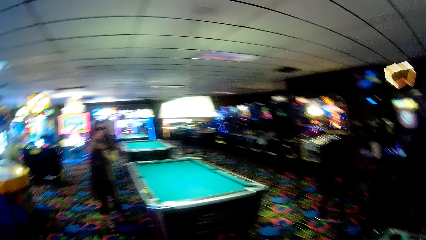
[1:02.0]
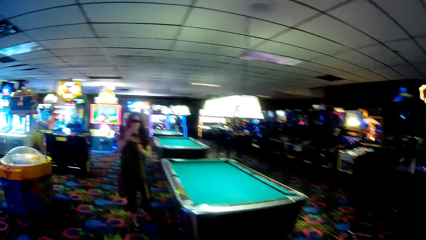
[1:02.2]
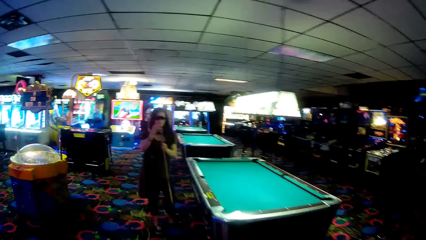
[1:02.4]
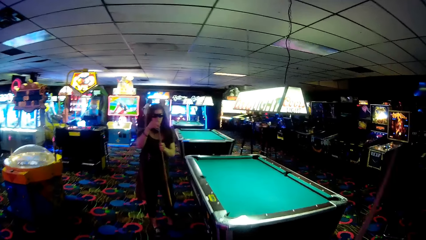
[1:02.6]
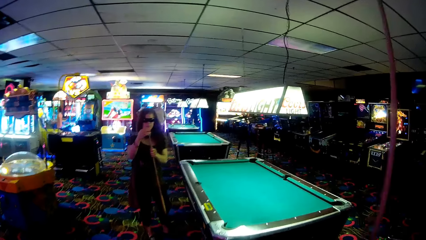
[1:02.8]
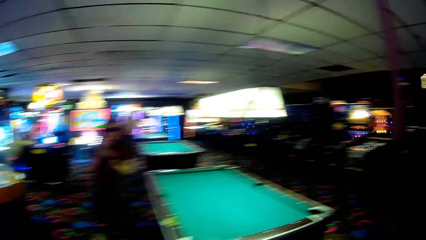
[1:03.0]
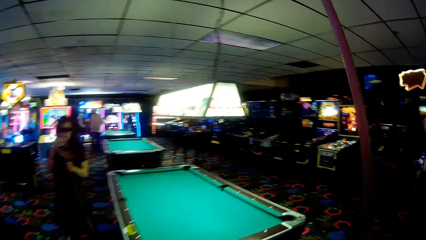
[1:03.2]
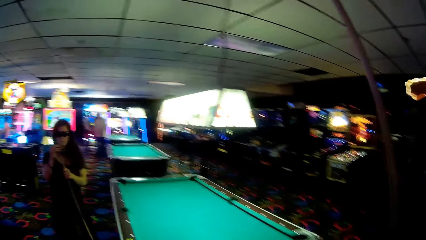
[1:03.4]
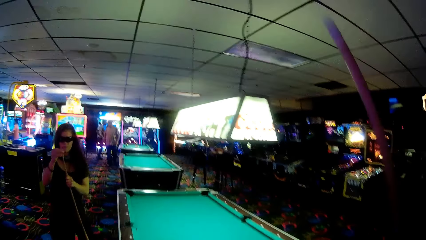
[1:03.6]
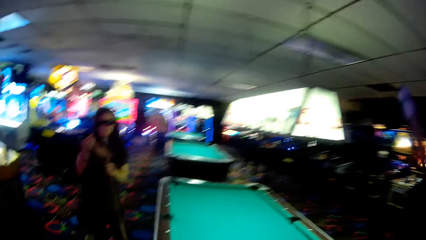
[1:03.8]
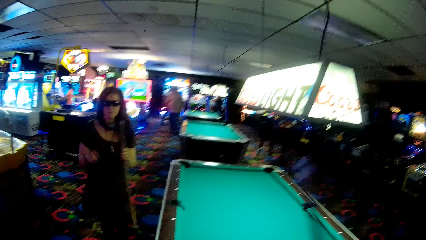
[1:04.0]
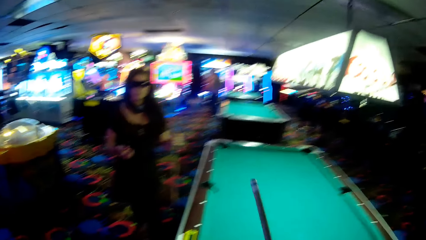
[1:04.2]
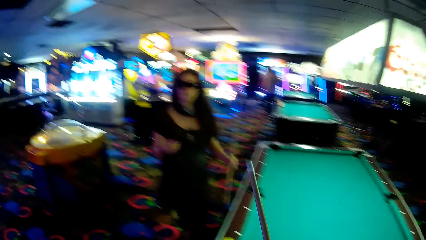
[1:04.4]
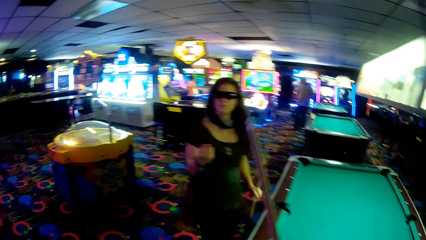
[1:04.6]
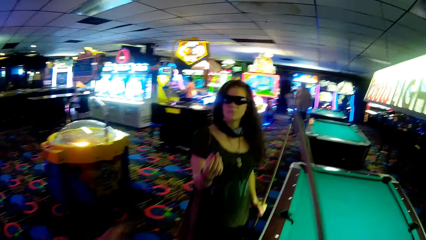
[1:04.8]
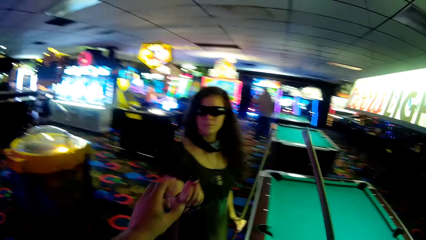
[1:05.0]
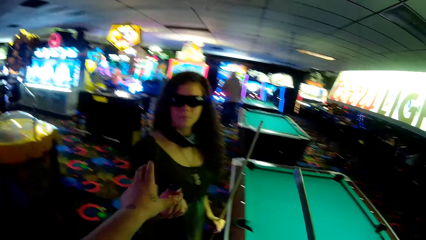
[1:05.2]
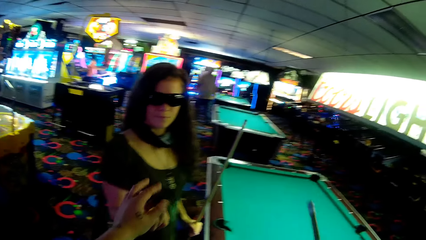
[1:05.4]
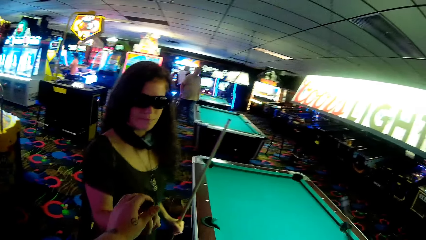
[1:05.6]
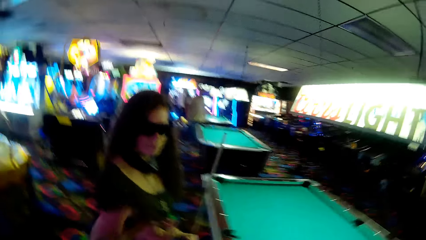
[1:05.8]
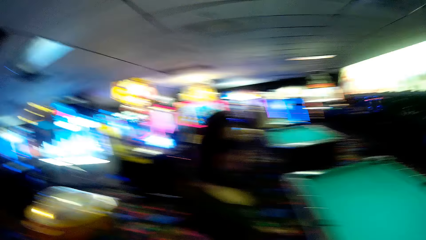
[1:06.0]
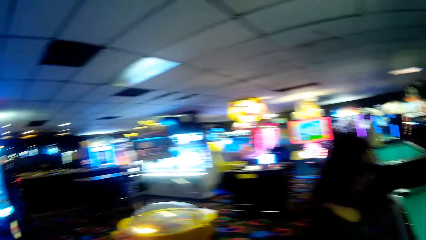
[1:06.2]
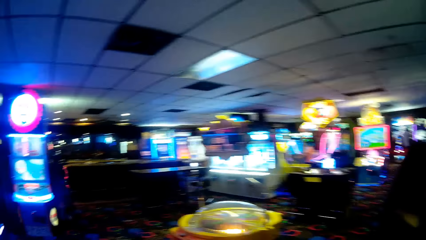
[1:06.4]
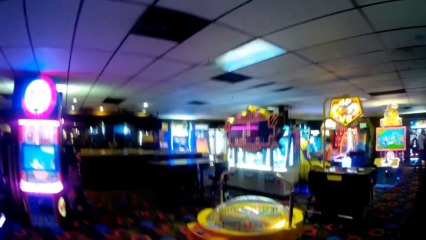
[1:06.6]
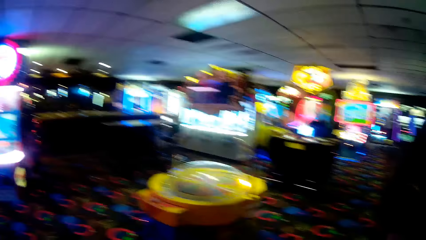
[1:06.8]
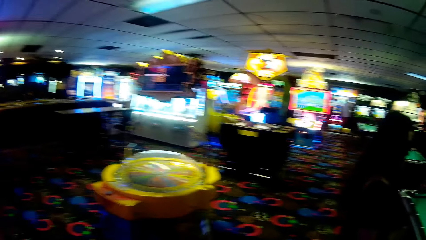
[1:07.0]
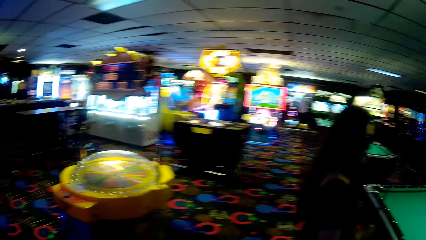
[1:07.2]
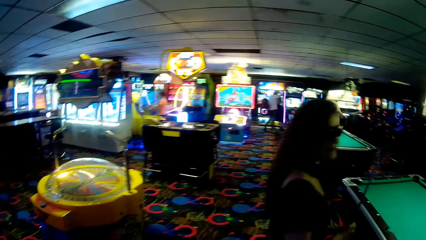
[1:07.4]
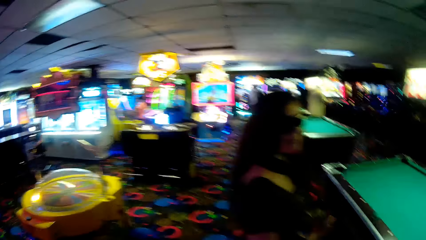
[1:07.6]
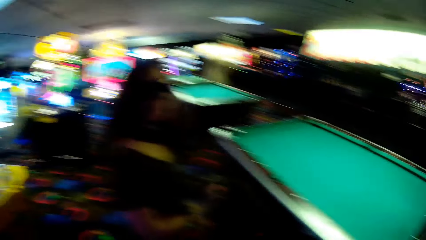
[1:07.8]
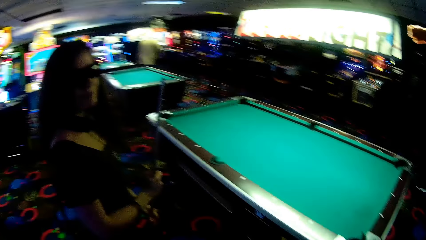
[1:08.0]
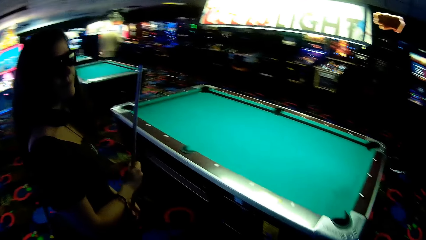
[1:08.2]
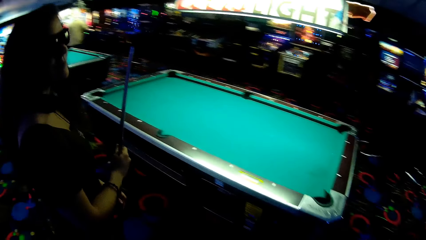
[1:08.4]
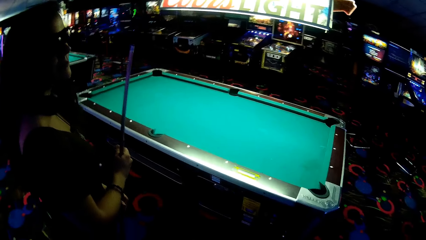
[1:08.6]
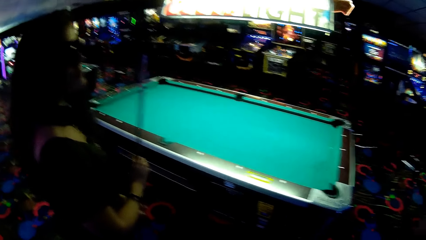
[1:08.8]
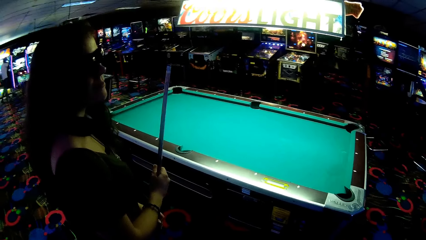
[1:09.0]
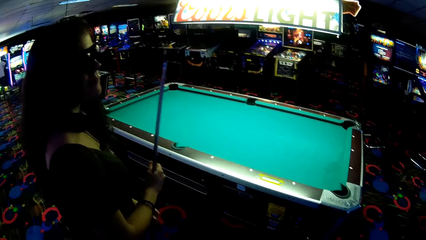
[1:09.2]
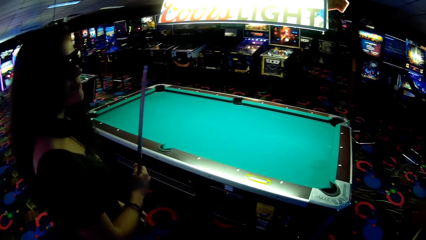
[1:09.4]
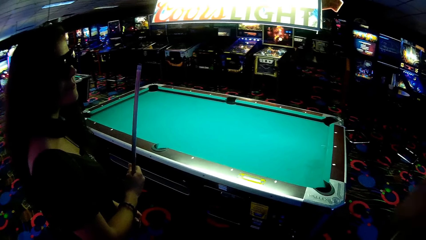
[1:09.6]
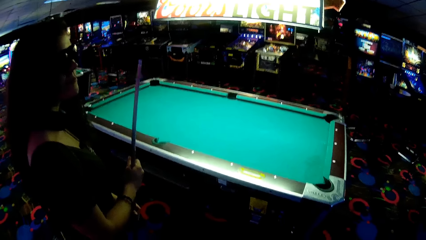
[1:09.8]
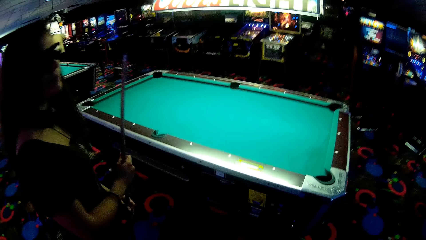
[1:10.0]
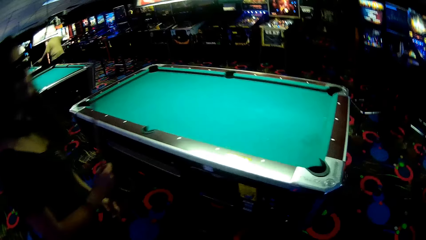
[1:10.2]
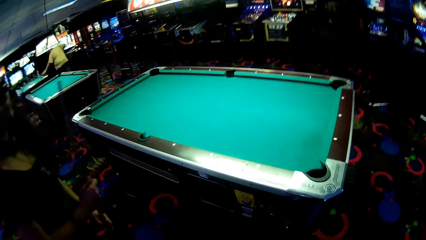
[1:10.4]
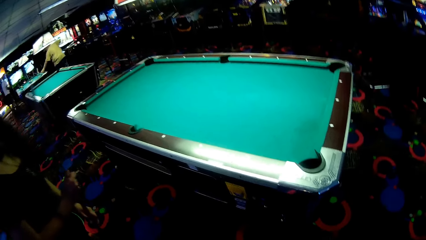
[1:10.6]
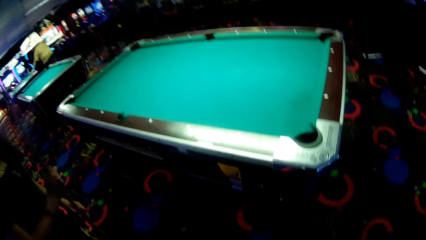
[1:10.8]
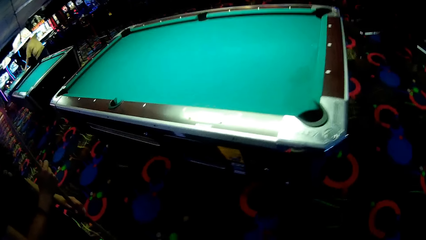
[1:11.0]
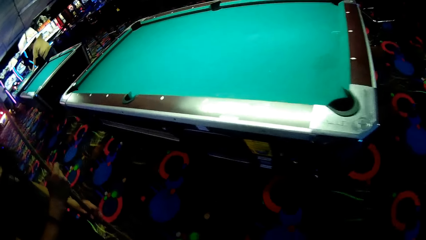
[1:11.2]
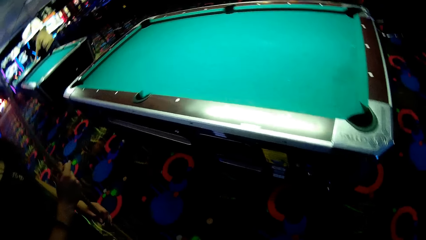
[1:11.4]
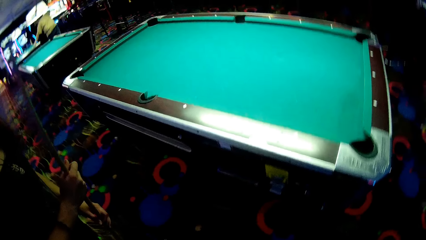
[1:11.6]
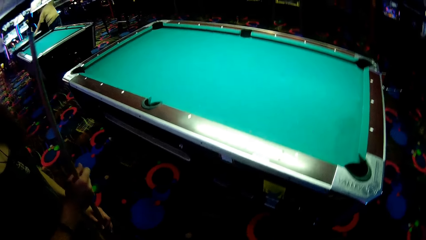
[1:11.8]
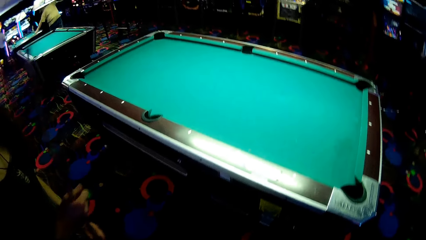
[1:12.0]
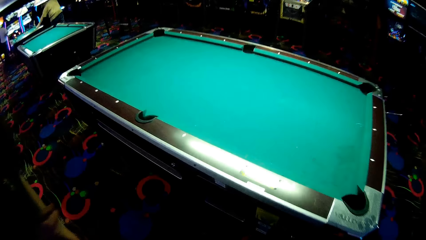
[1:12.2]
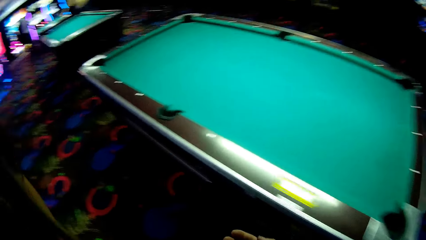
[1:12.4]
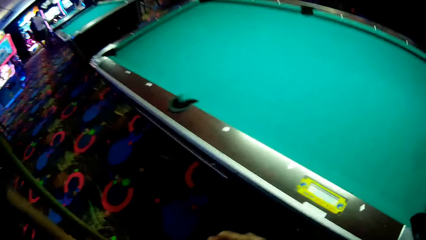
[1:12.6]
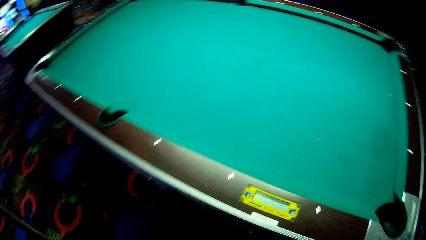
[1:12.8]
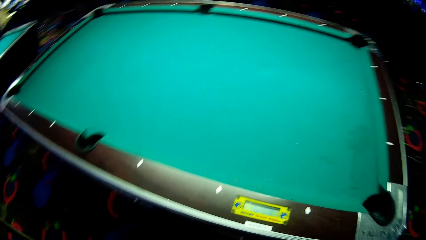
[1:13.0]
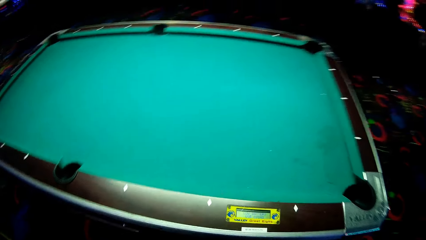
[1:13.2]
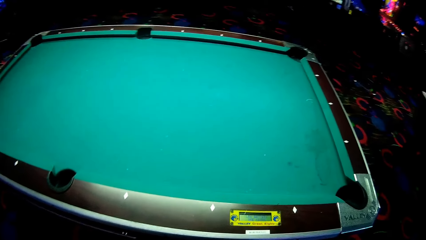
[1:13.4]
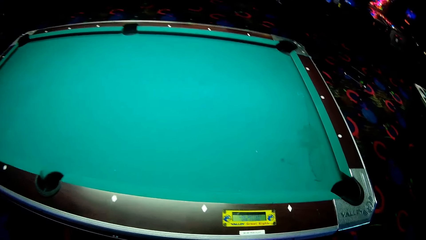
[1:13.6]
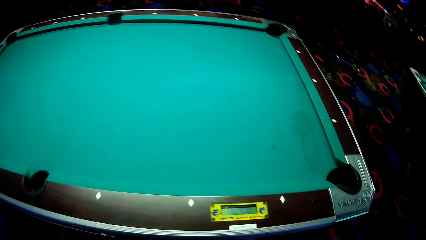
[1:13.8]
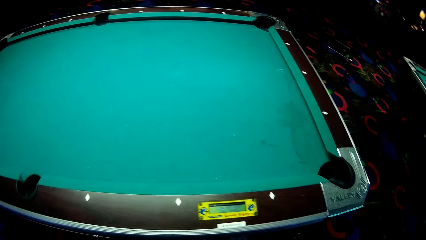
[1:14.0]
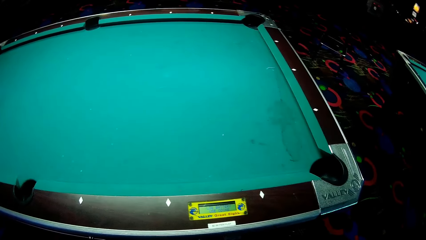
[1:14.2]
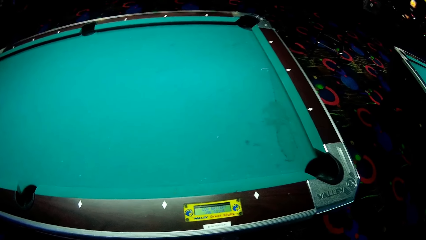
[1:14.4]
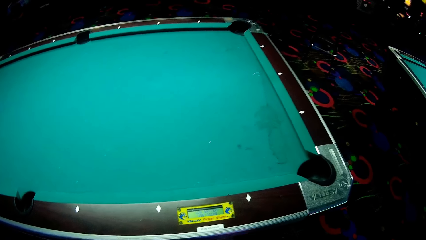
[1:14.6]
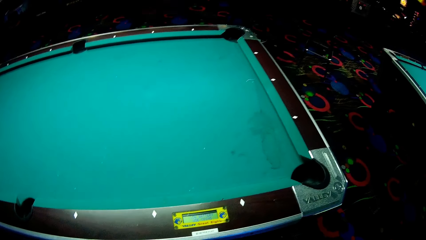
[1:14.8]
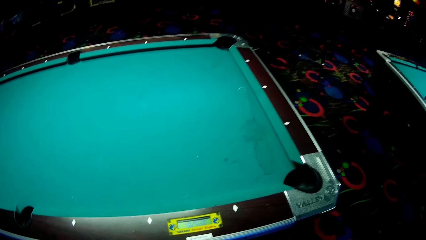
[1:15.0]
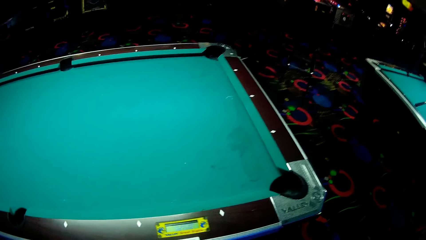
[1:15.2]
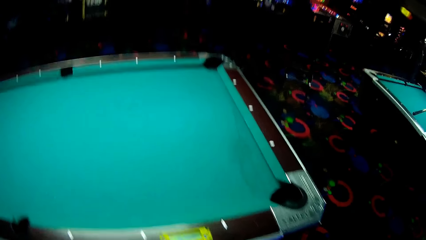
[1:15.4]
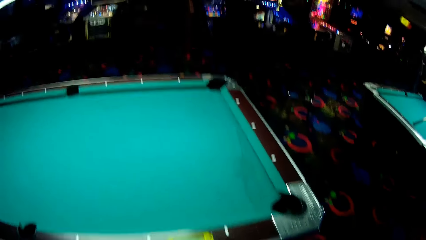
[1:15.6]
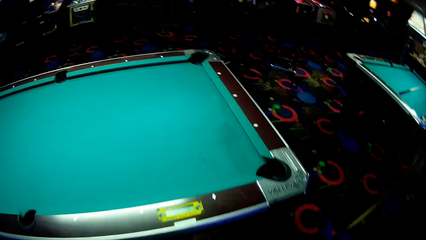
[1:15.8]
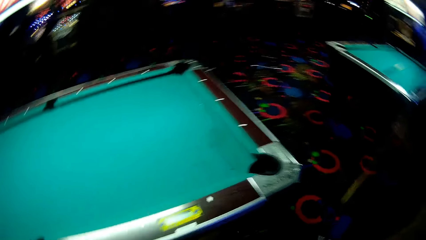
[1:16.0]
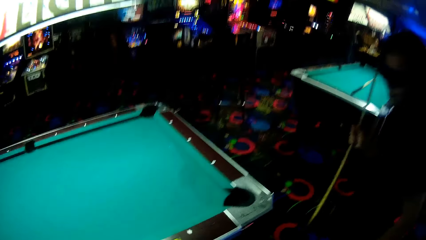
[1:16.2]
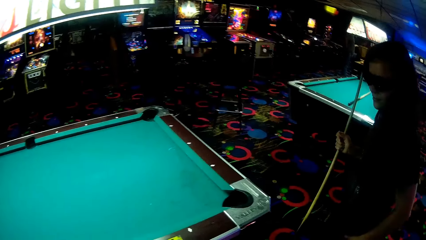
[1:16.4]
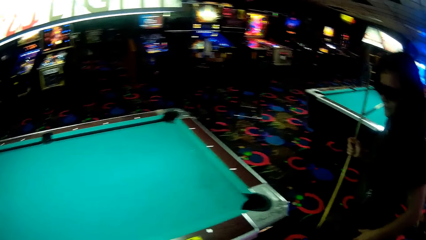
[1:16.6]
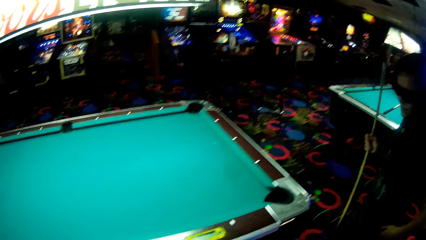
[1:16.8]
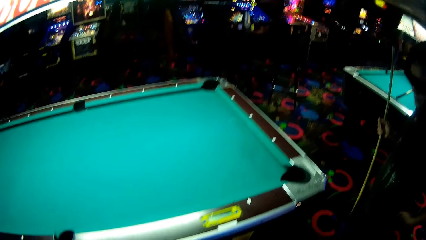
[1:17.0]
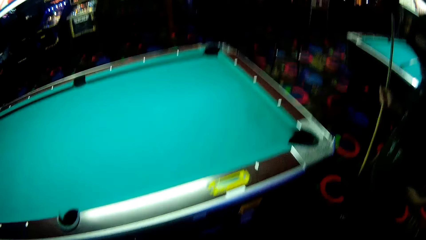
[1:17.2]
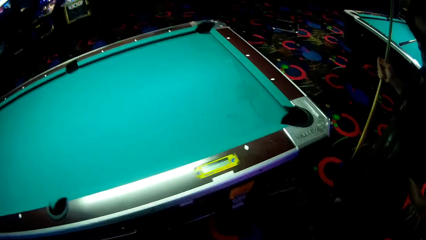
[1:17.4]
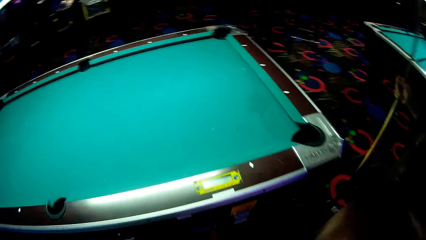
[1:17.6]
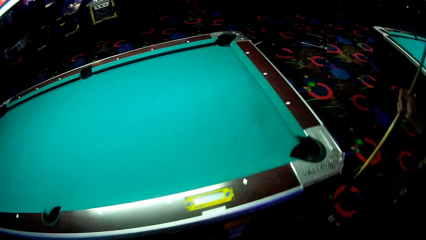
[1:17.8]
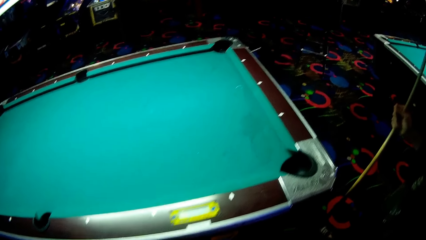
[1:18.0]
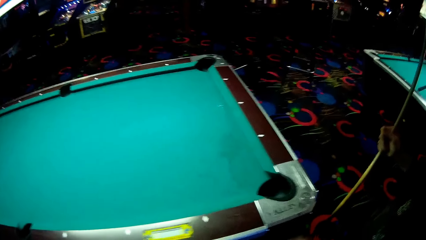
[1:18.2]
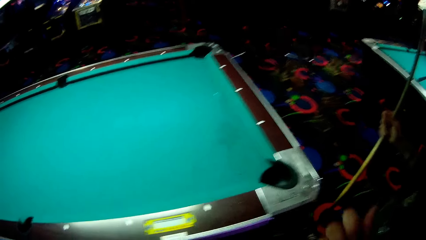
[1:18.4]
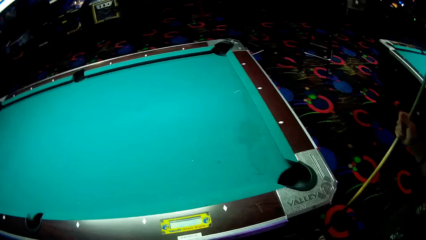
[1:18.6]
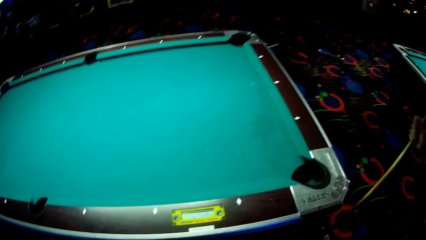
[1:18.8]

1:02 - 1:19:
A woman applies the powder in the cue stick. The camera wearer walks towards the pool table. The woman gives the powder to the camera wearer. The camera wearer takes something from the woman. The woman holds a pool cue. The camera wearer talks to the woman.
